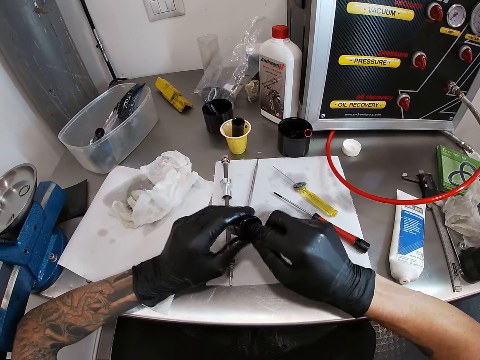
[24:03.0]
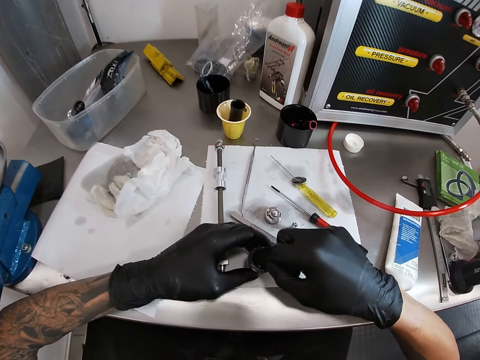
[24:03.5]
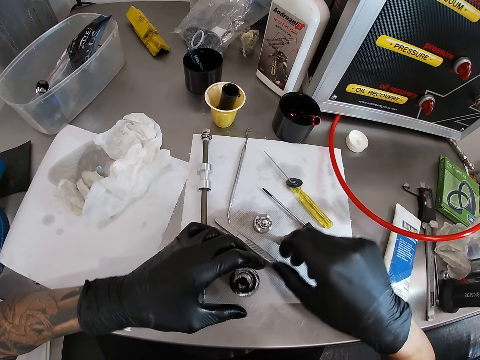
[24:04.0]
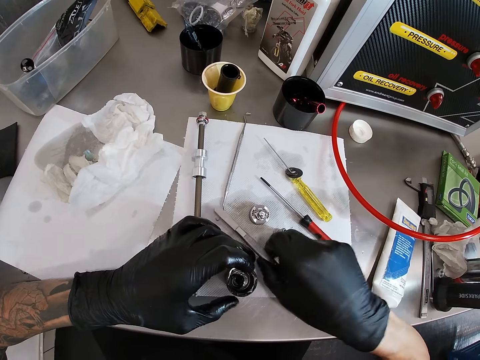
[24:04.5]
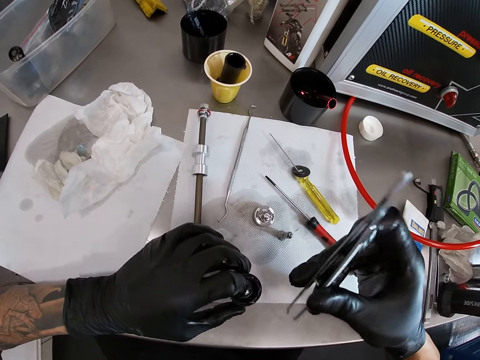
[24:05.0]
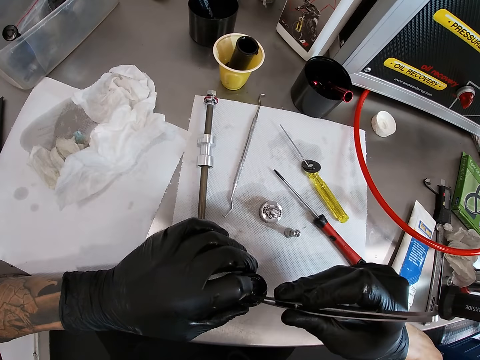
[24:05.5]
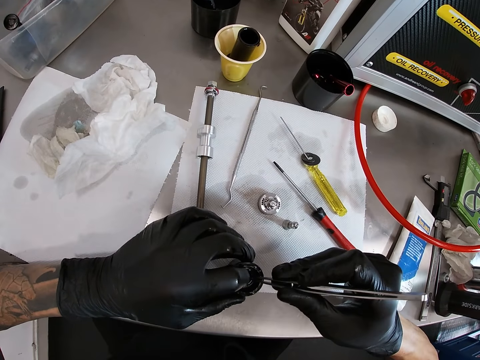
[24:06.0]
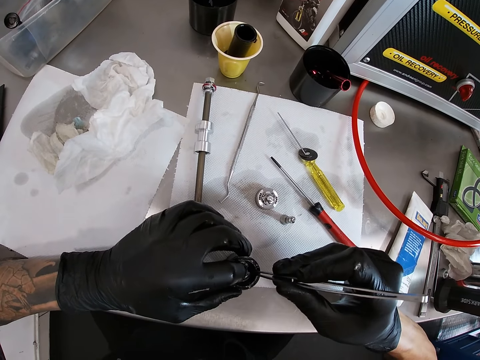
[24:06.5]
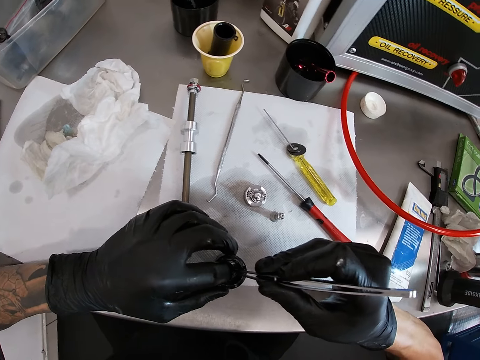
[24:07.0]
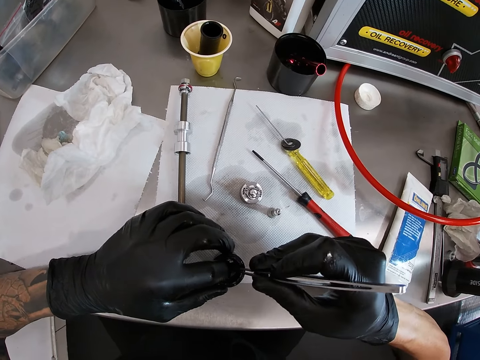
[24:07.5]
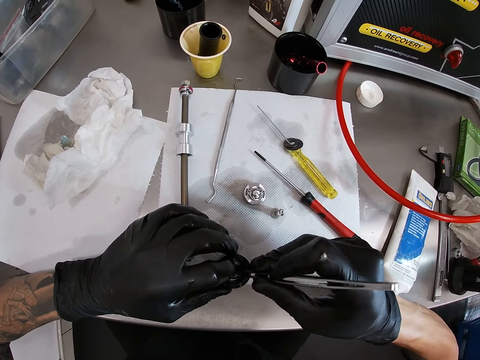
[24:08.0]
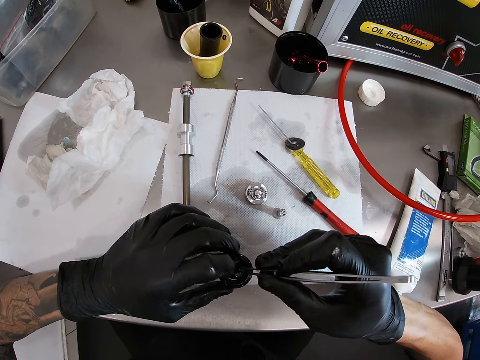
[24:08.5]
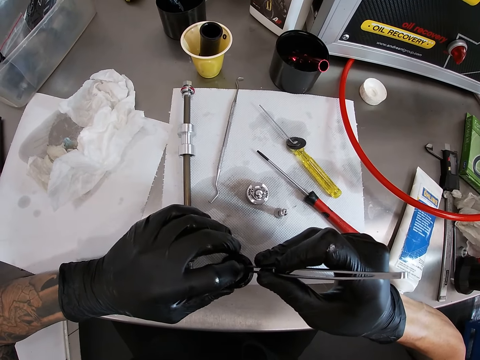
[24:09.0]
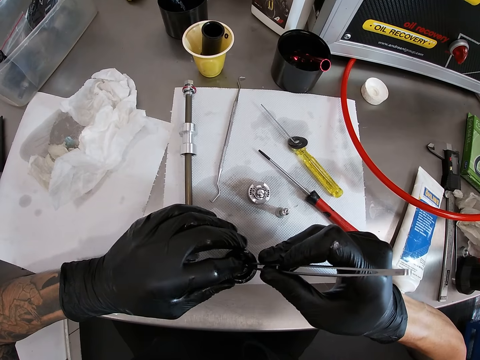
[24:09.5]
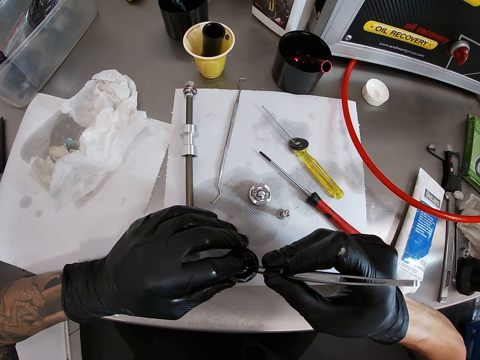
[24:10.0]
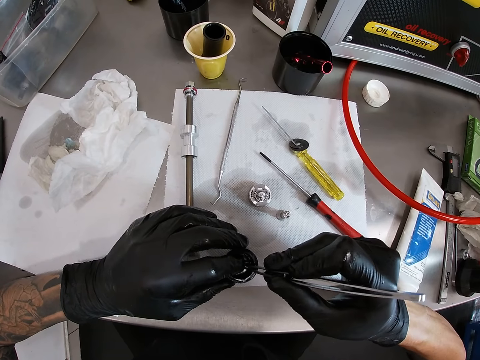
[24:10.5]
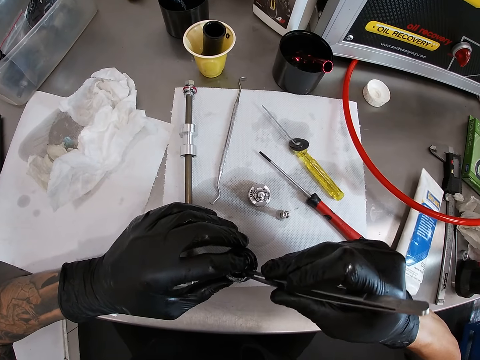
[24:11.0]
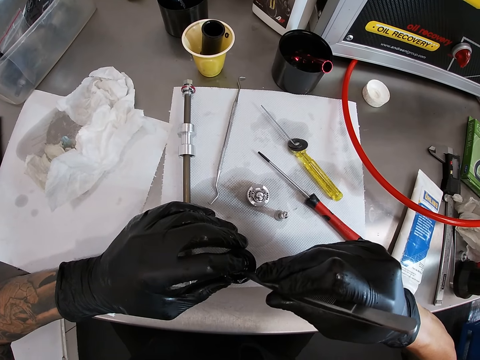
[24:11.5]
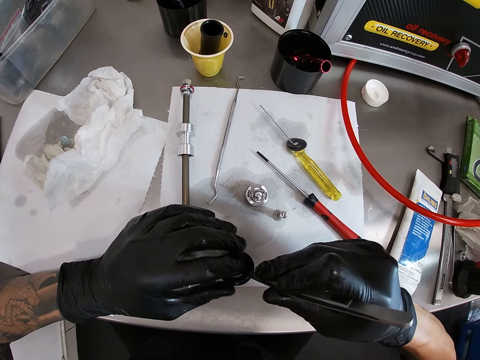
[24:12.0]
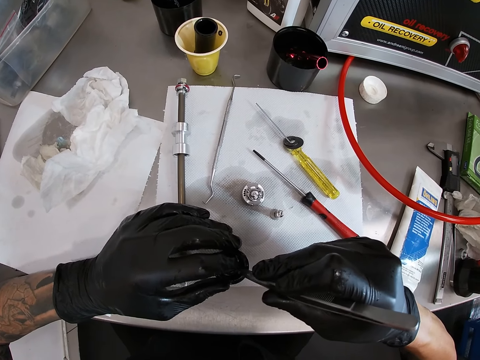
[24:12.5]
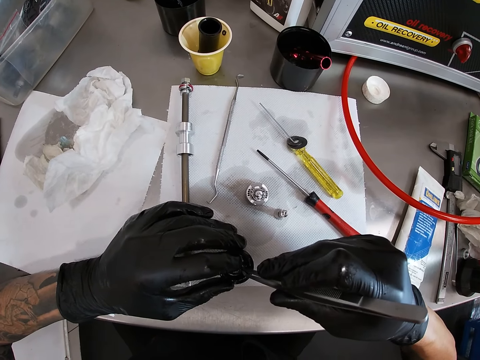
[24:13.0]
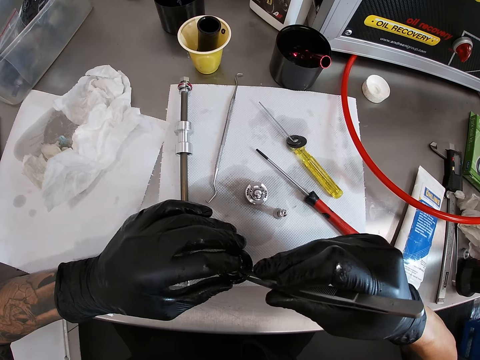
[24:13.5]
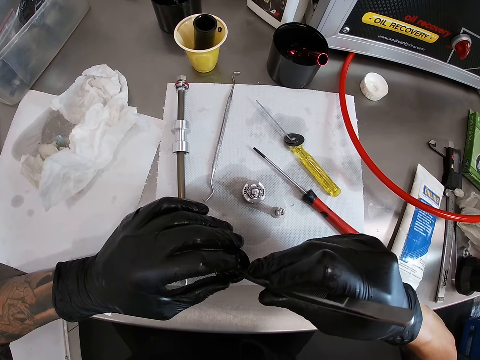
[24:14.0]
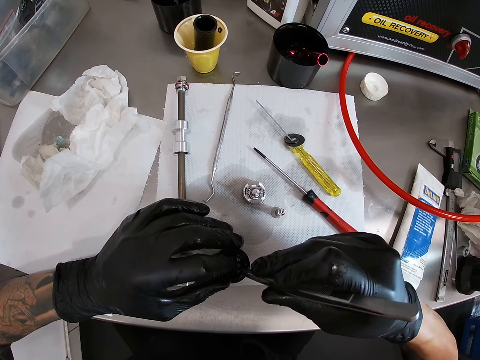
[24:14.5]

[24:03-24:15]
The camera wearer places the small pipe on the table with both hands. He picks the tweezer or clip on the table with his right hand. He puts the tweezer in the small pipe with his right hand. He uses the clip in the bulb holder.

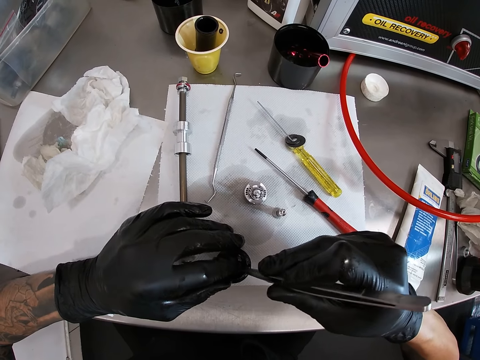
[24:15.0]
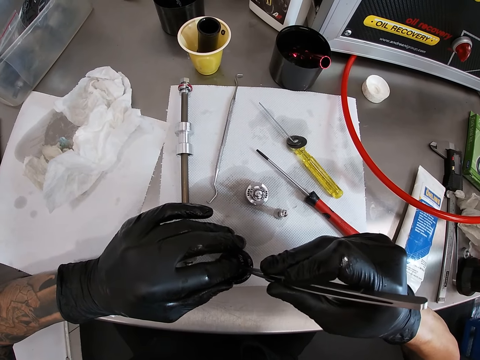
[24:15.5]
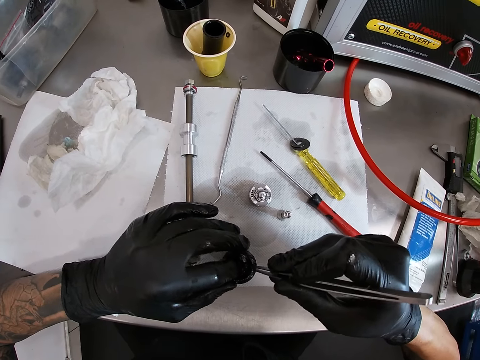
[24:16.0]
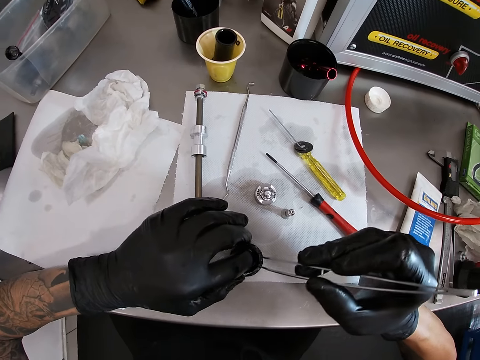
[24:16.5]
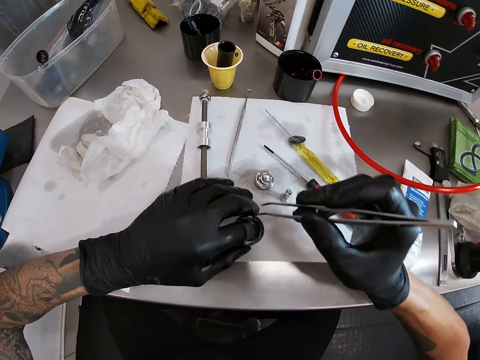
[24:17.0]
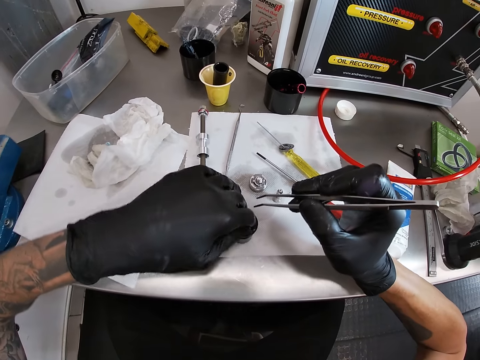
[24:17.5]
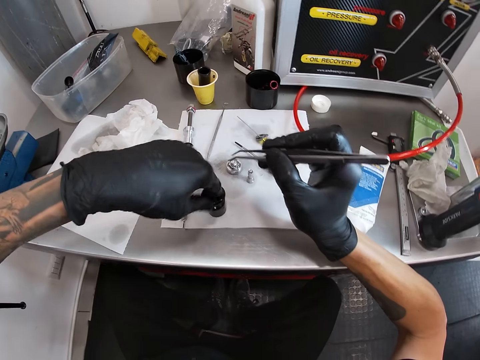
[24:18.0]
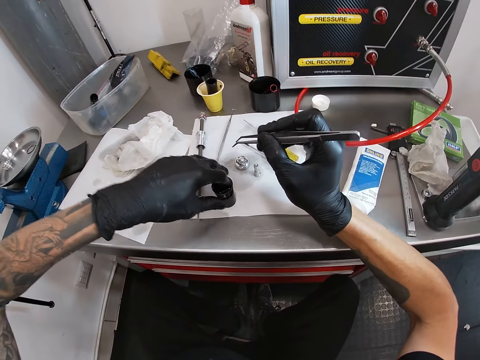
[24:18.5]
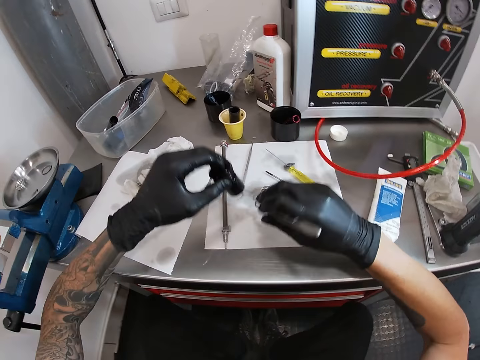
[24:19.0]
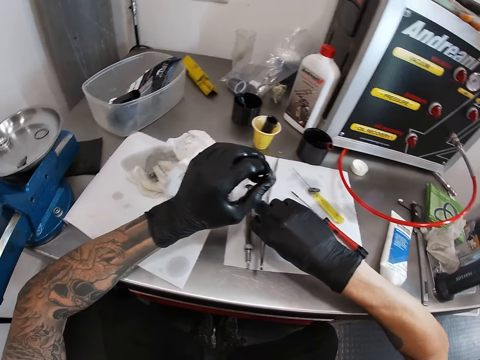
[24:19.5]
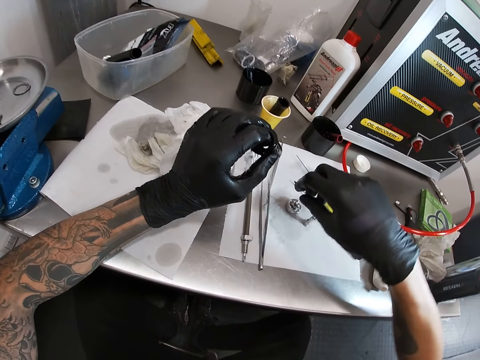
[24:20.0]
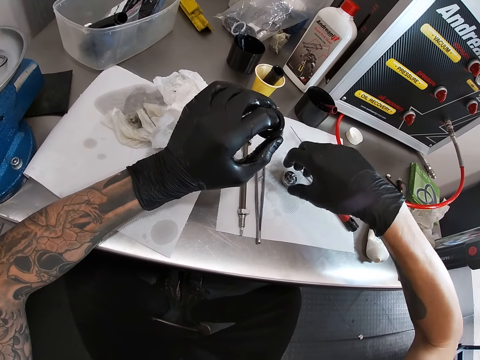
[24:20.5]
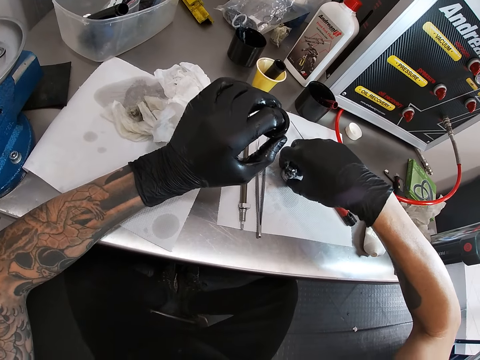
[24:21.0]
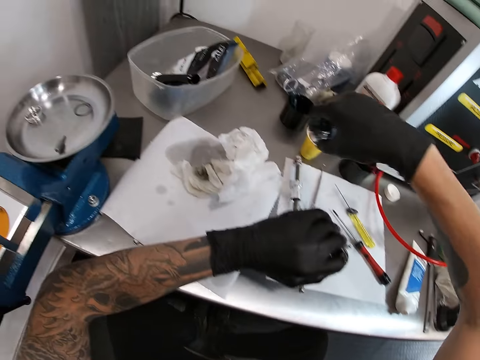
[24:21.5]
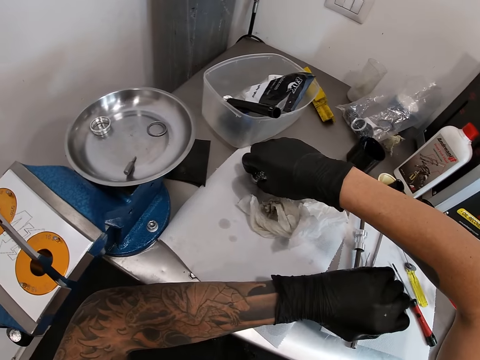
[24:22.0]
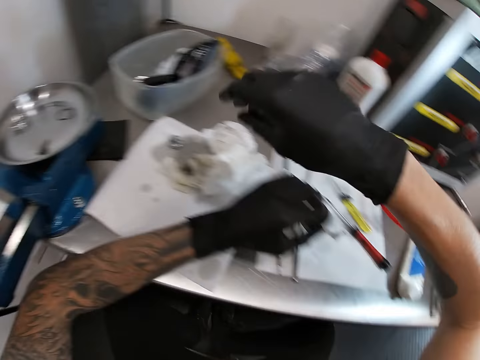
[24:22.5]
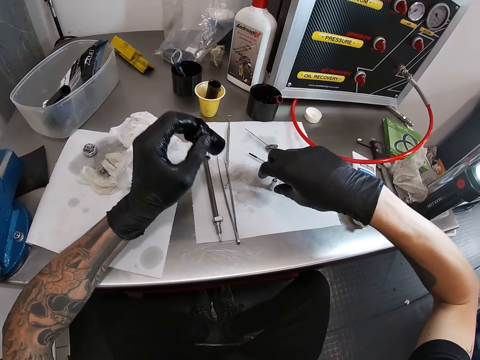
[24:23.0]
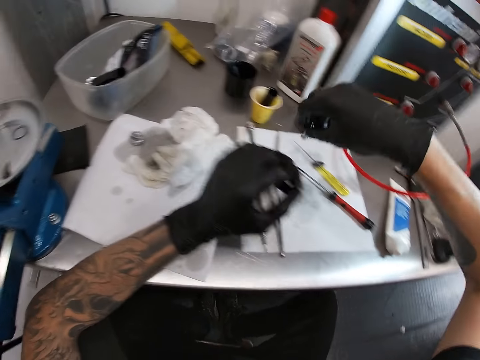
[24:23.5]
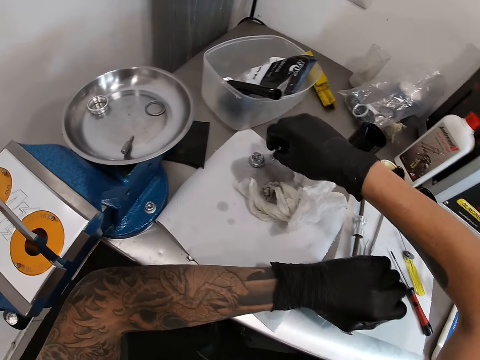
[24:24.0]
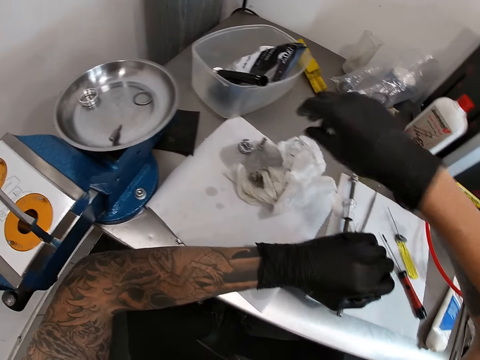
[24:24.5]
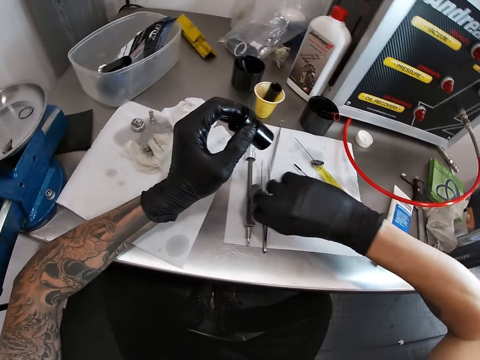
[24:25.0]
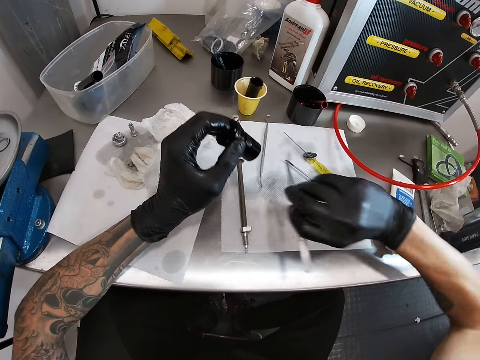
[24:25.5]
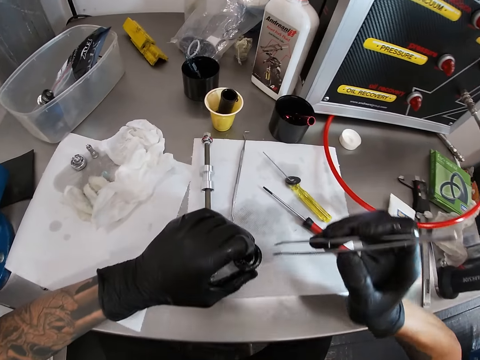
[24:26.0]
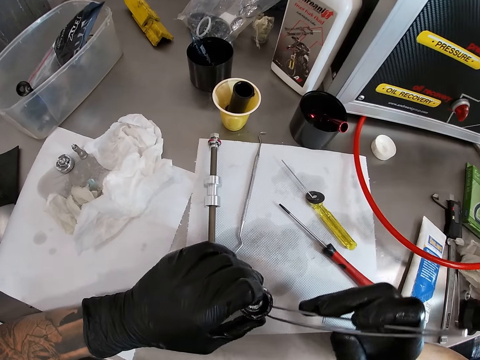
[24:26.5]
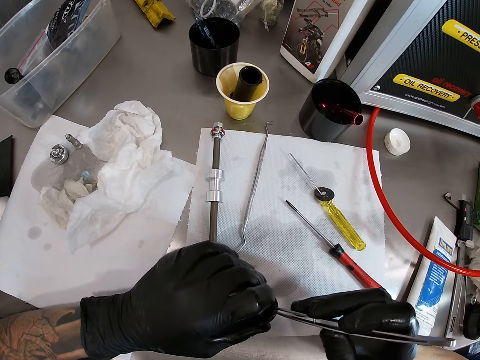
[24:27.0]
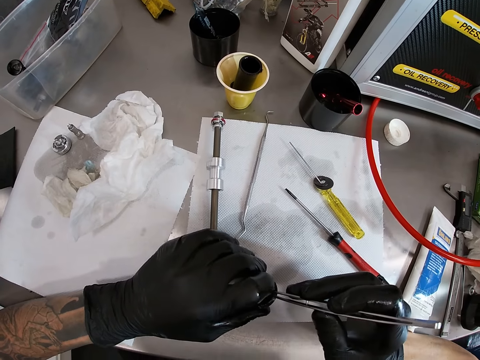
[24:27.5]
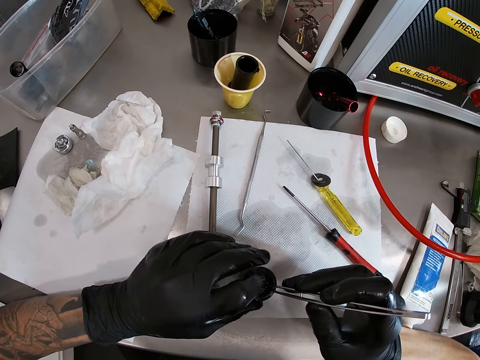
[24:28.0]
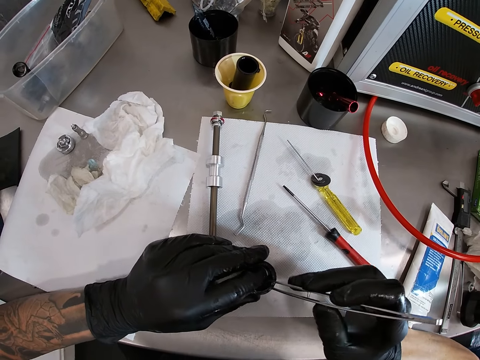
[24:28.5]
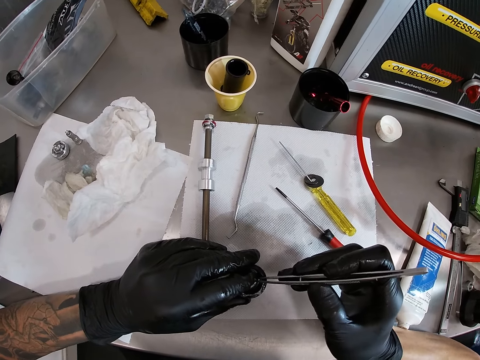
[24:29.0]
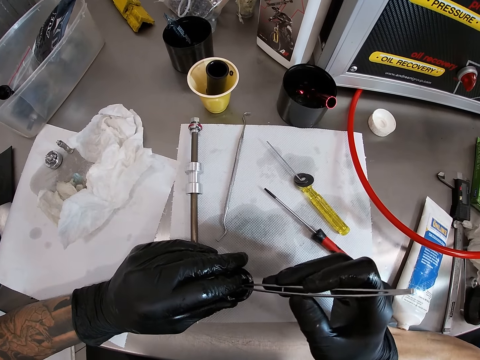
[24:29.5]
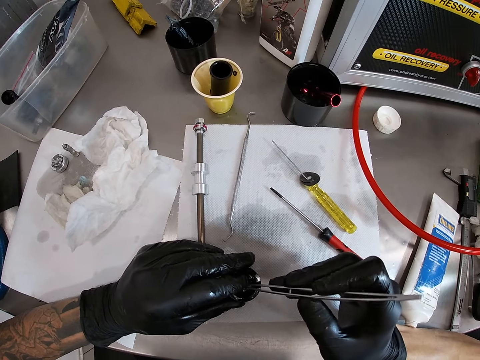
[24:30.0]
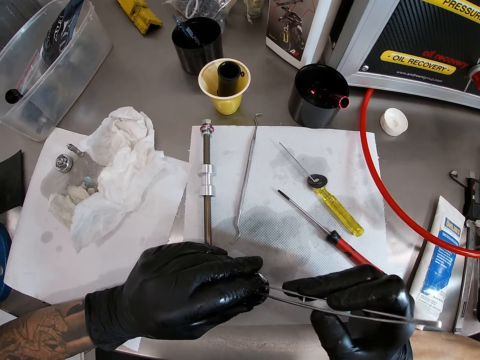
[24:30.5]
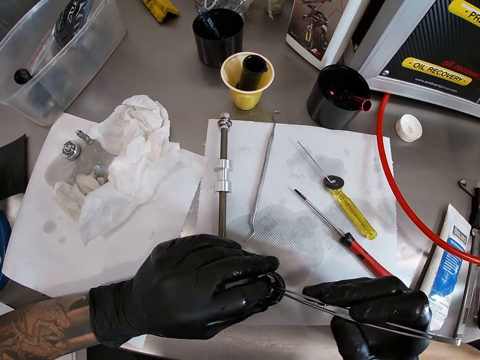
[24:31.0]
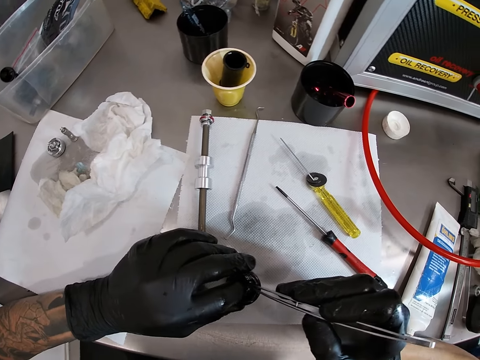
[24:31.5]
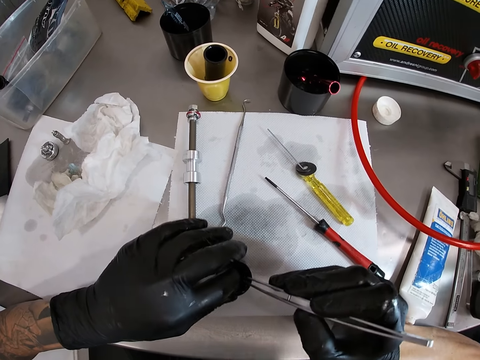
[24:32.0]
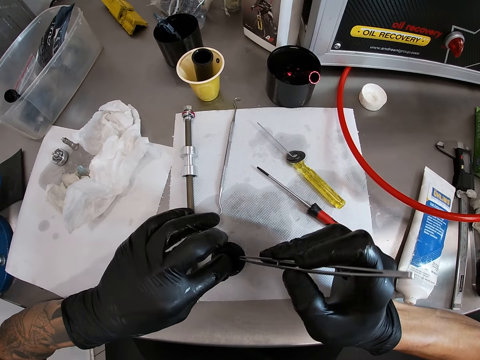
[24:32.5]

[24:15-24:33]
The camera wearer removes the clip or tweezer from the bulb holder. He picks up the small pipe from the table with his left hand. He drops the tweezer on the table with his right hand. He picks a big screw on the table with his right hand. He drops the big screw on the table with his right hand. He picks a screw on the table with his right hand. He drops the screw on the table with his right hand. He picks the tweezer on the table with his right hand. He drops the small pipe on the table with his left hand. He puts the tweezer in the small pipe with his right hand. He uses the clip in the bulb holder.
